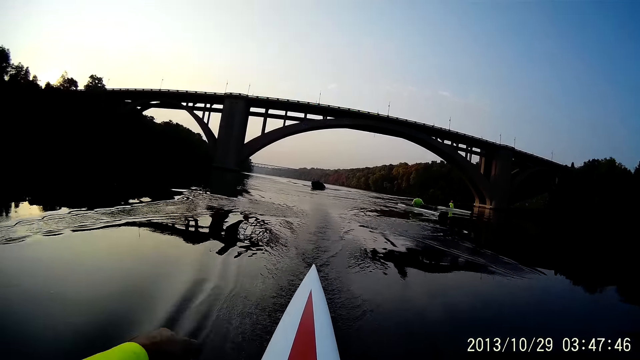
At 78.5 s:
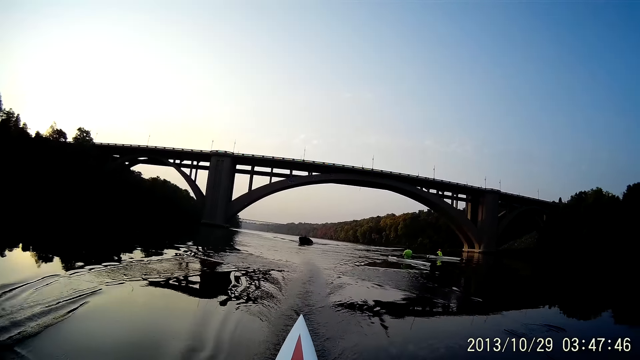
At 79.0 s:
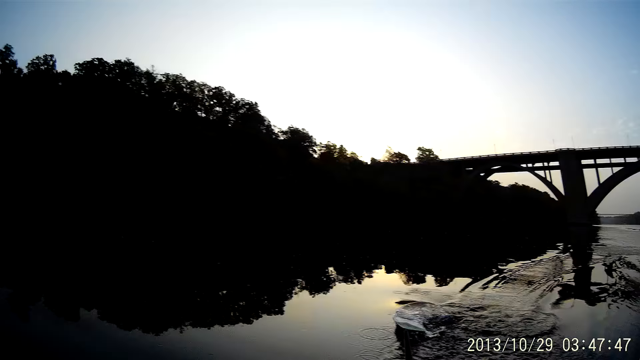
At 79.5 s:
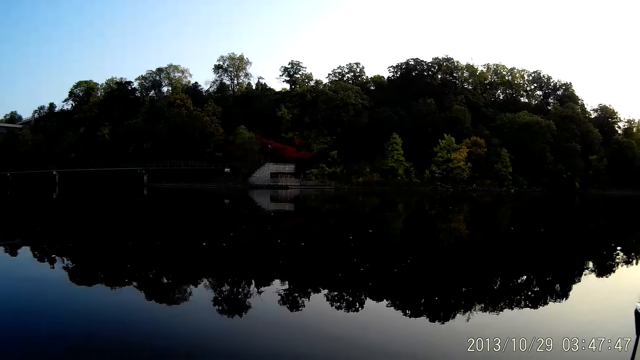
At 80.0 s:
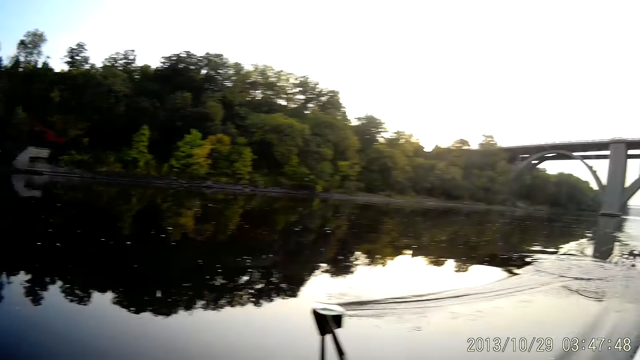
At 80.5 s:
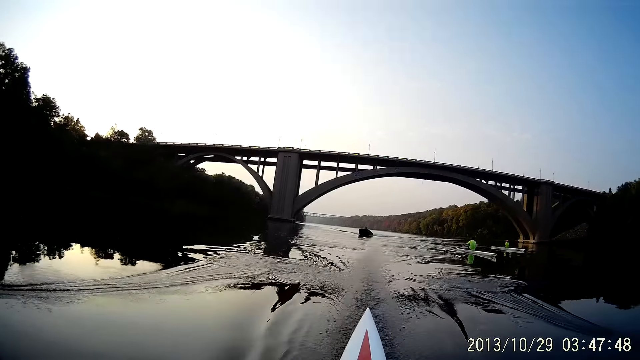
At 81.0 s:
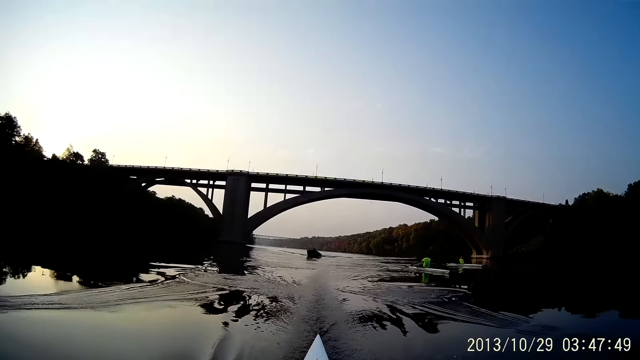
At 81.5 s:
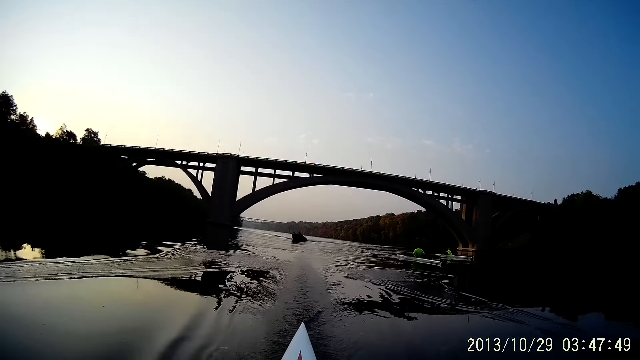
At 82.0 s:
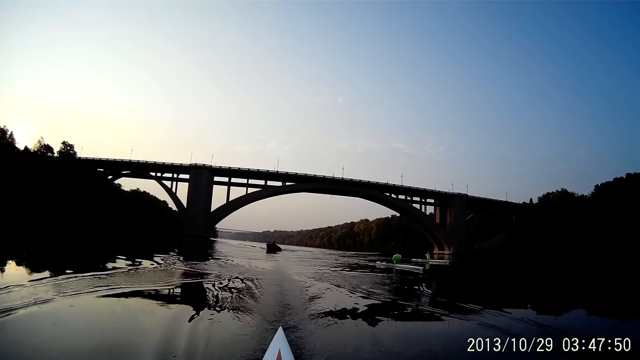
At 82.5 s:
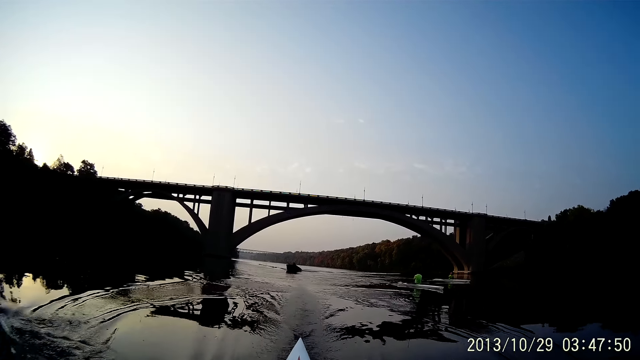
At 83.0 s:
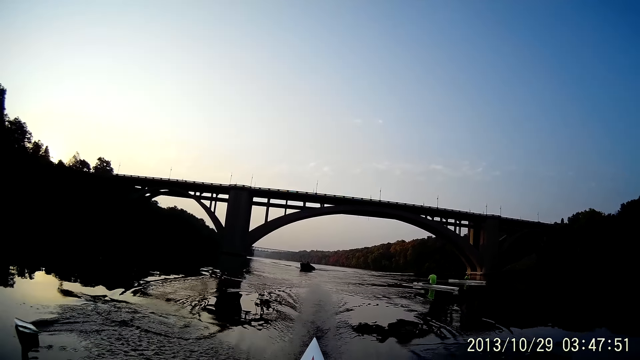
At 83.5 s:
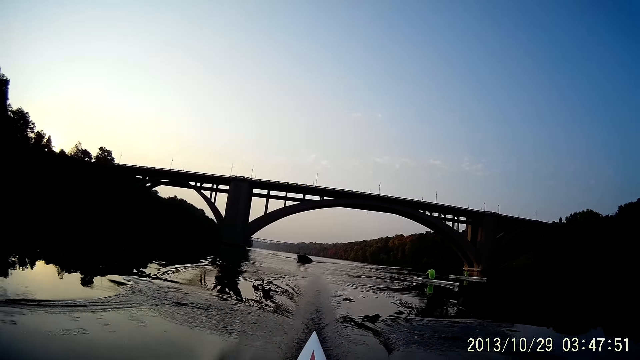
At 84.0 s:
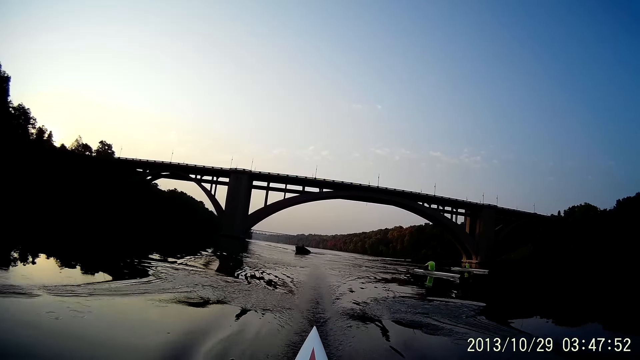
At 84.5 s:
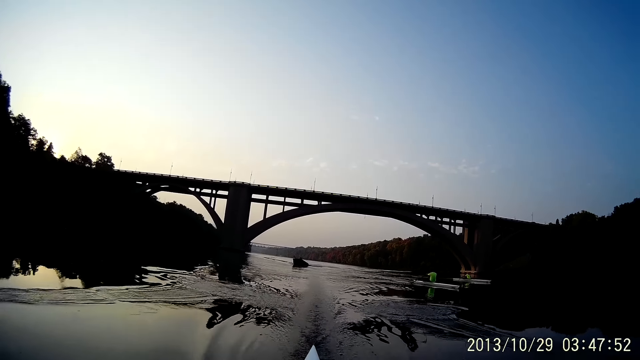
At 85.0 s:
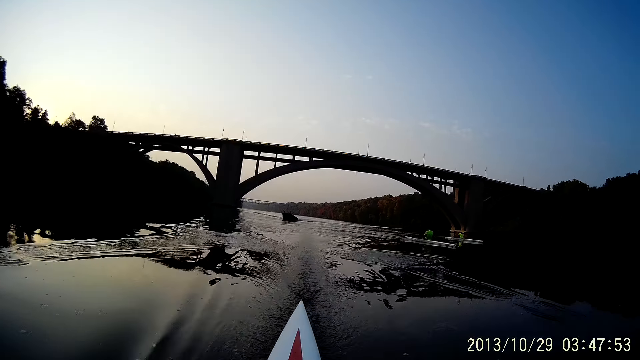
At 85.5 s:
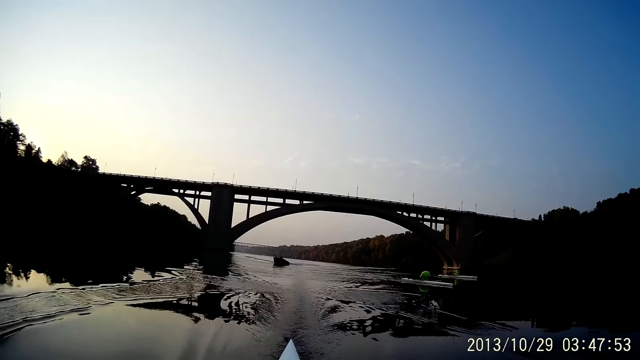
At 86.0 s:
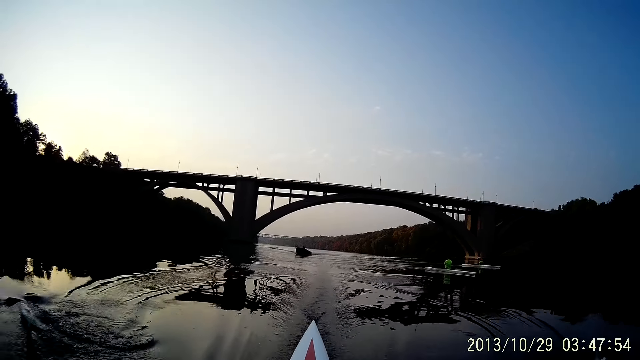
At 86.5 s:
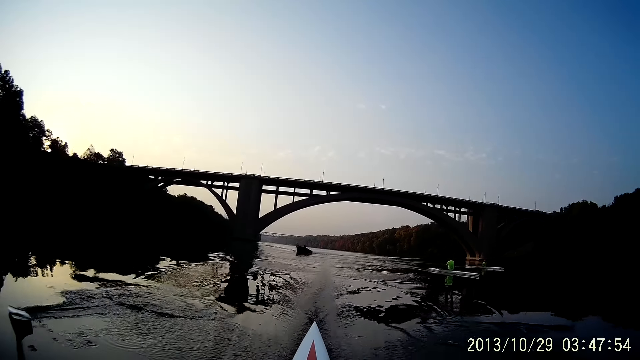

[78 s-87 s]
The camera wearer looks around. They ride on water with a boat. They row the boat on water.

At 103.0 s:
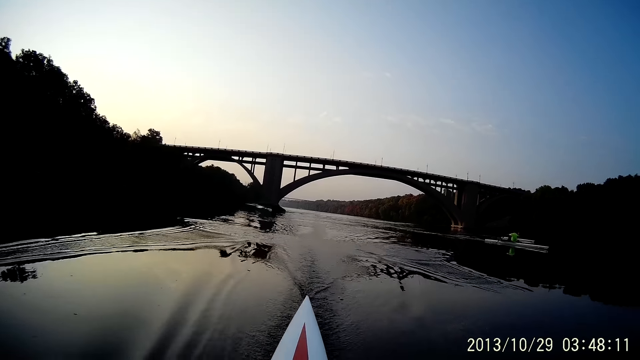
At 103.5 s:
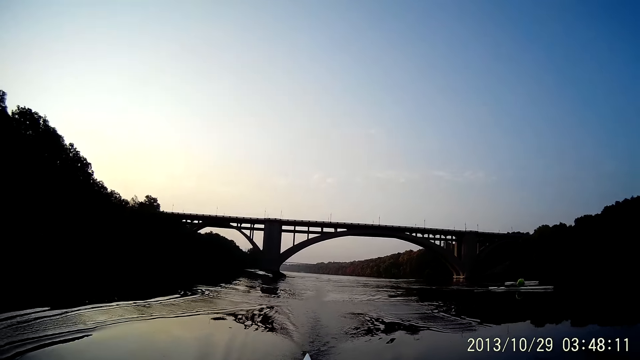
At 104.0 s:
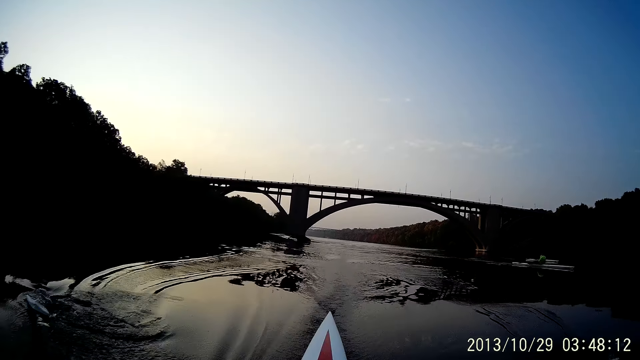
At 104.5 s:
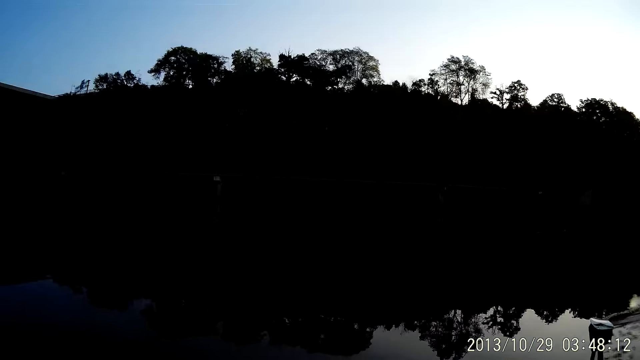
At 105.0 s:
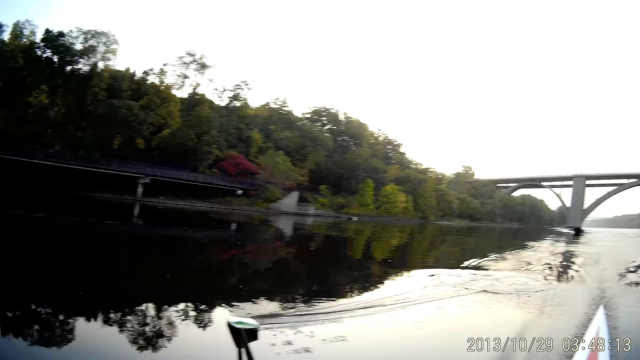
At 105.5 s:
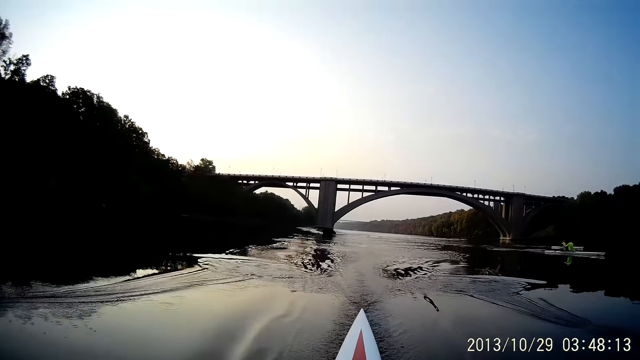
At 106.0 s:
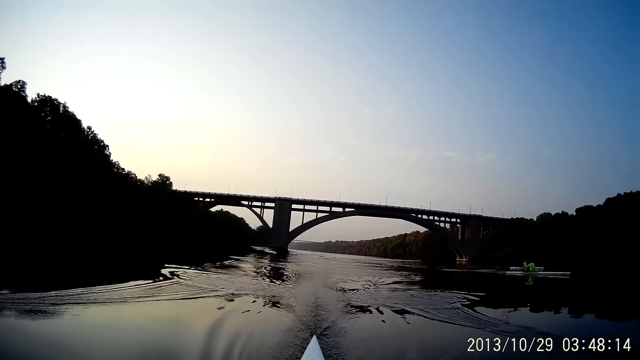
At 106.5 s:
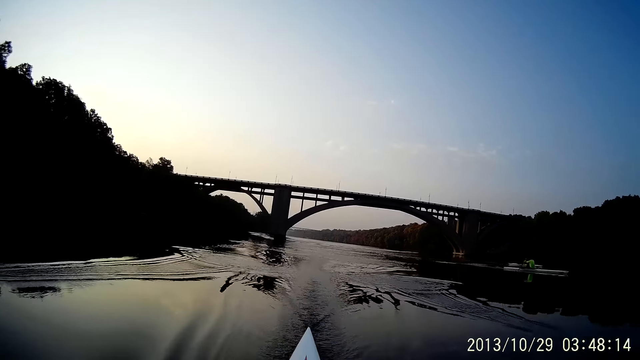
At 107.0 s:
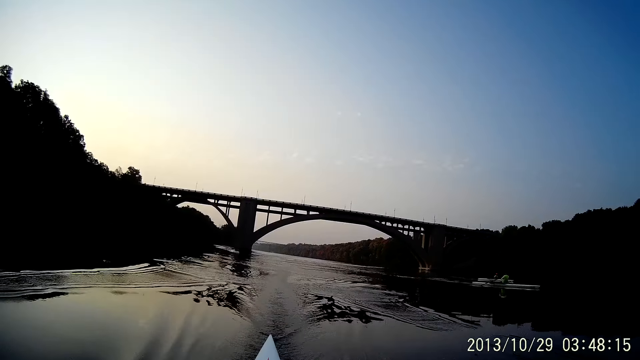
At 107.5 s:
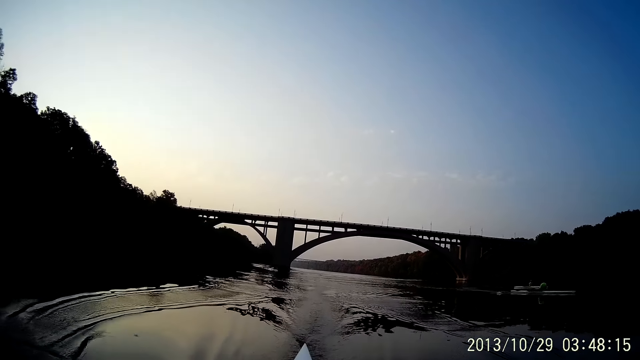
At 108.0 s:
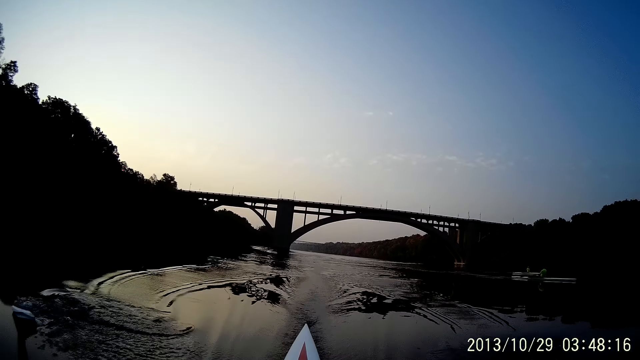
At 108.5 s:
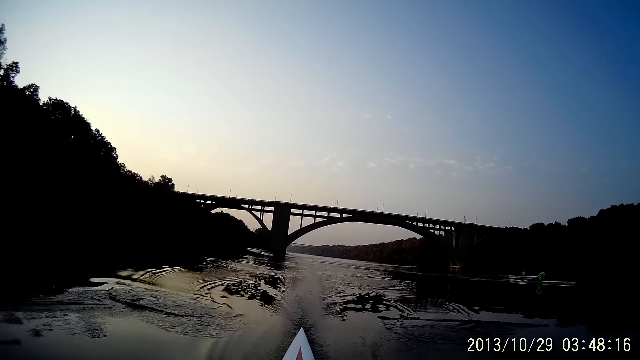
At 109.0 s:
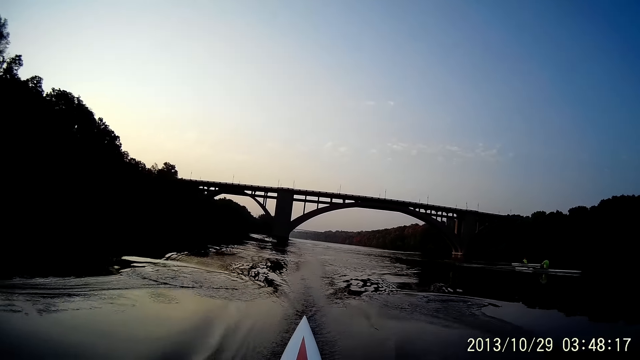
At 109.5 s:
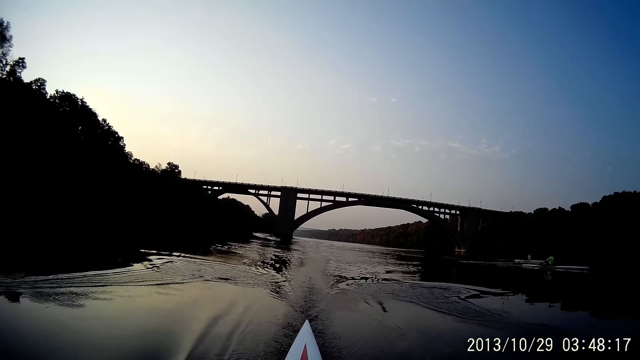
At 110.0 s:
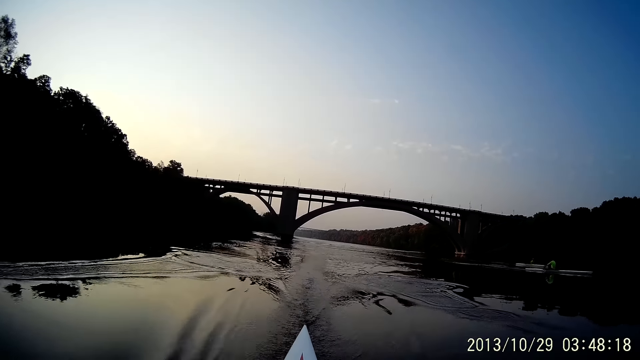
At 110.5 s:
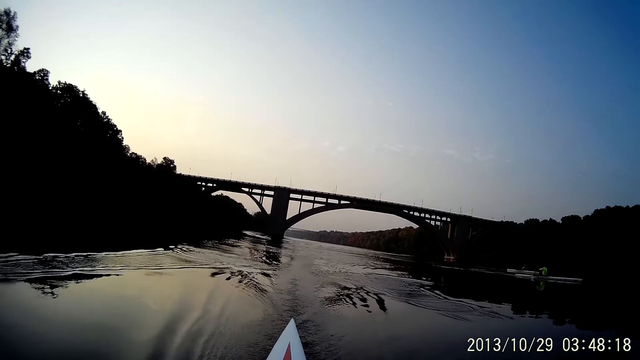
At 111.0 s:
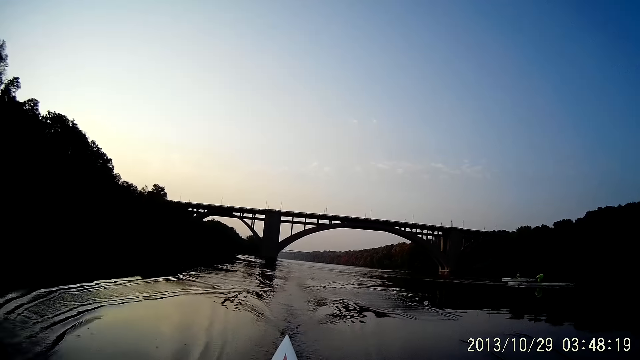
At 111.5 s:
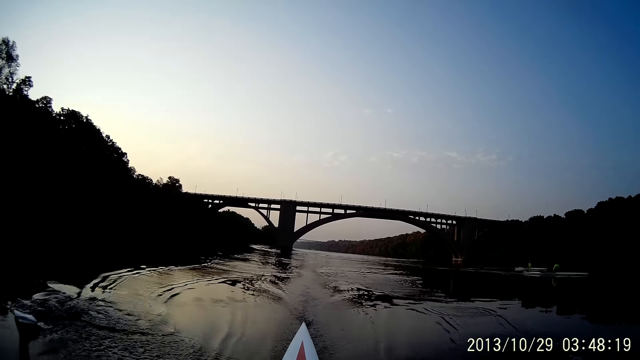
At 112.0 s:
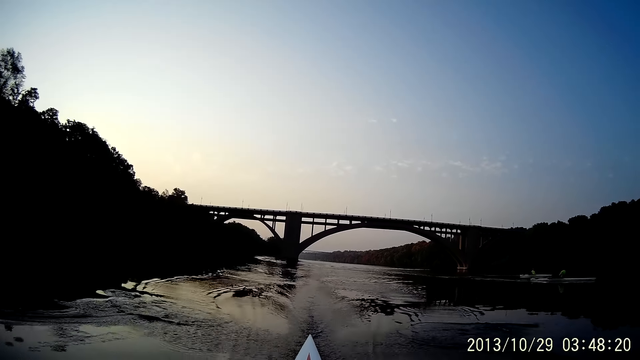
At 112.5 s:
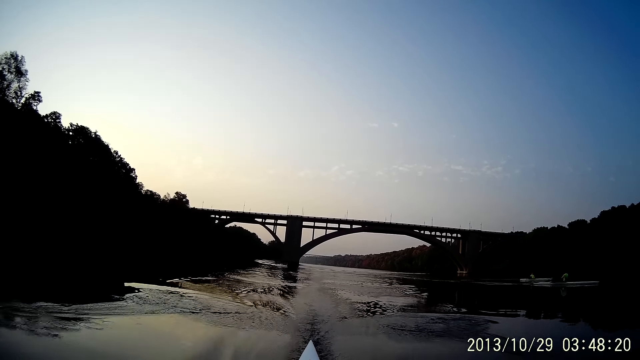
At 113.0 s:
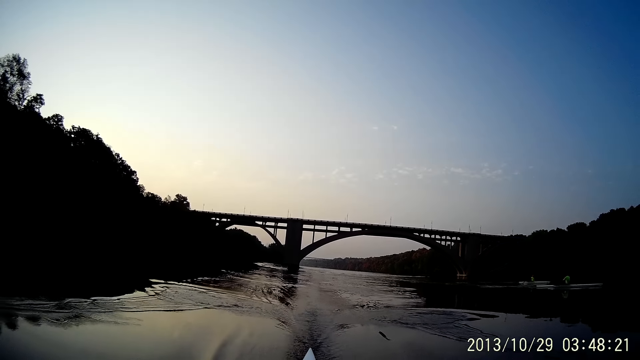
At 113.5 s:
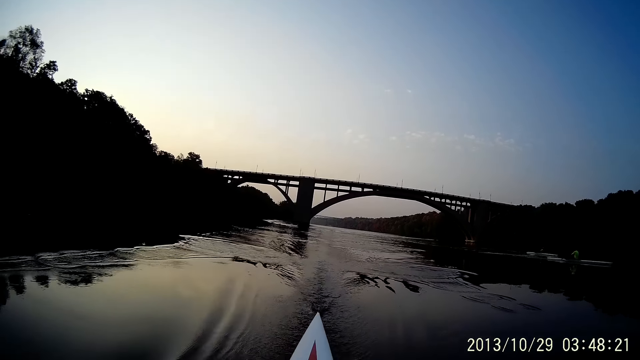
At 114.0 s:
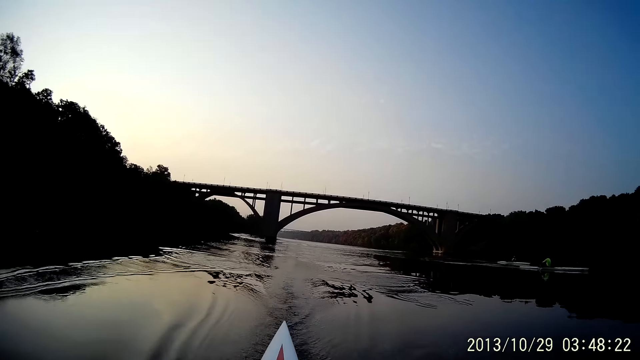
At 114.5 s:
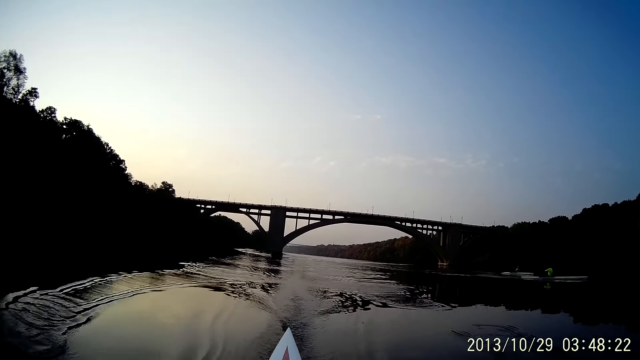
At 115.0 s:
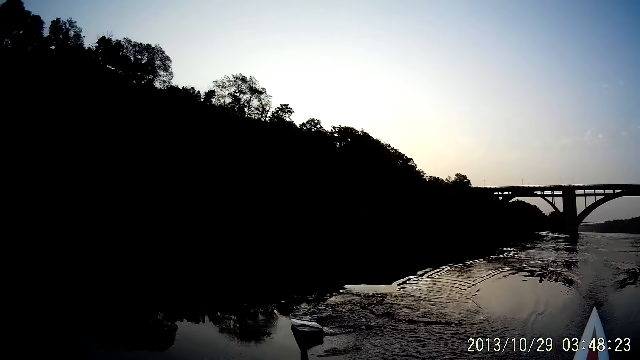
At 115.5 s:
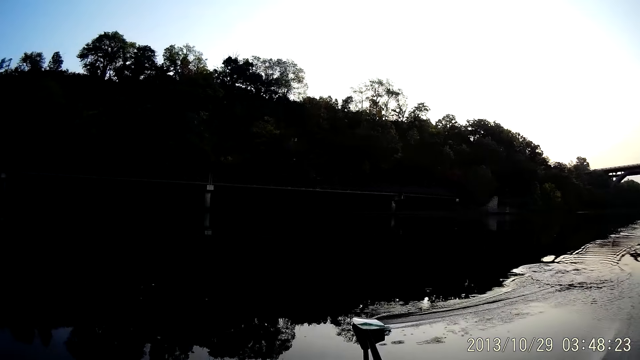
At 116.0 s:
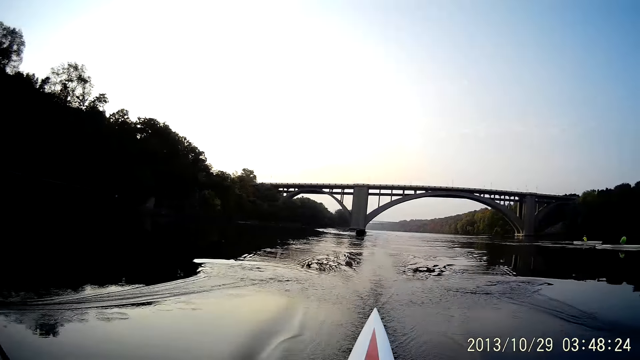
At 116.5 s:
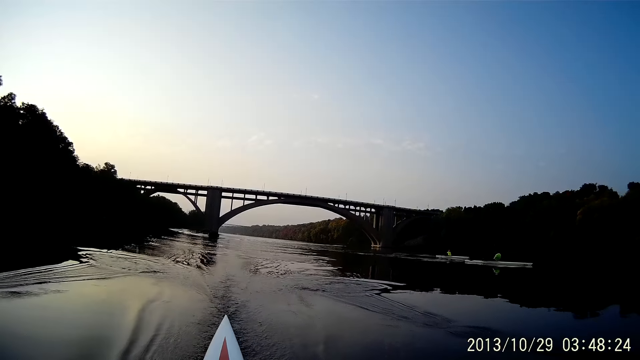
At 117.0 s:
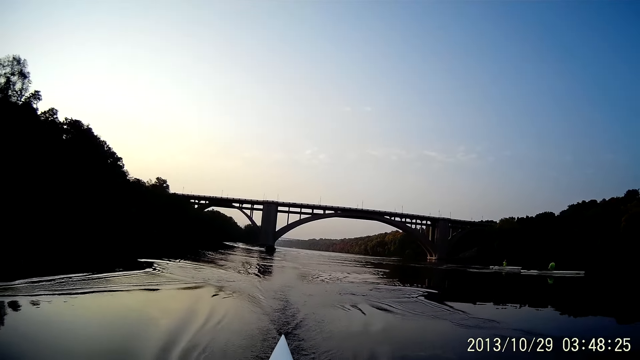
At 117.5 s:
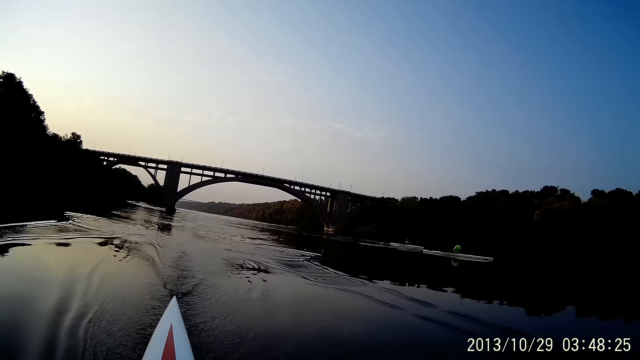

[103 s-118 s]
The camera wearer looks around. They ride on water with a boat. They row the boat on water. They look around. They row the boat on water. They ride on water with the boat.
